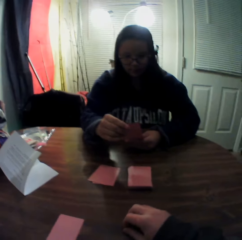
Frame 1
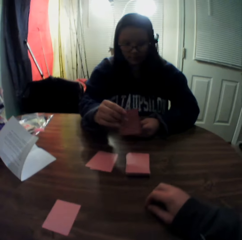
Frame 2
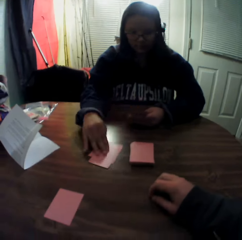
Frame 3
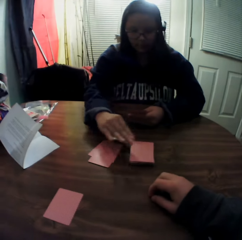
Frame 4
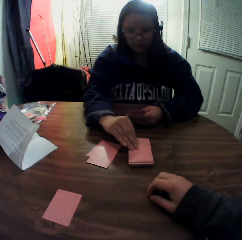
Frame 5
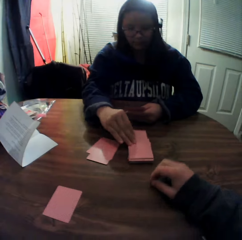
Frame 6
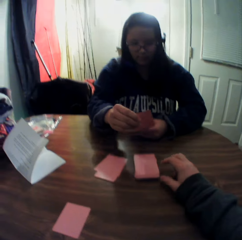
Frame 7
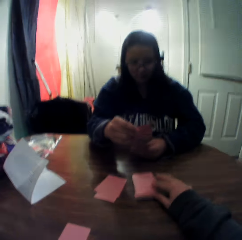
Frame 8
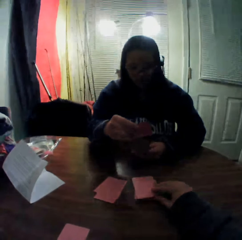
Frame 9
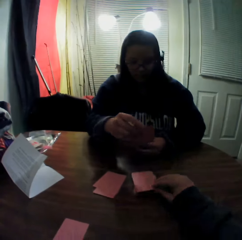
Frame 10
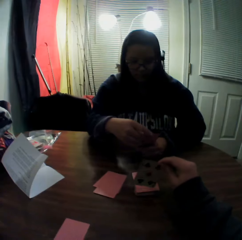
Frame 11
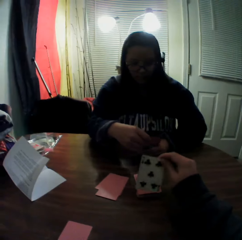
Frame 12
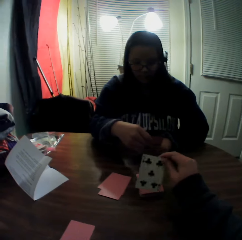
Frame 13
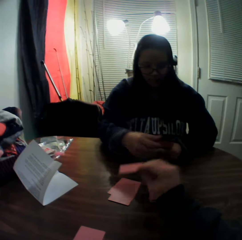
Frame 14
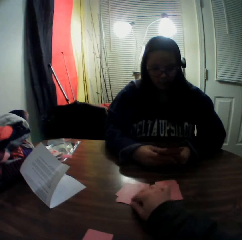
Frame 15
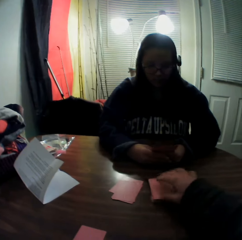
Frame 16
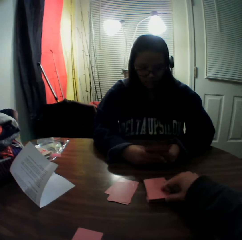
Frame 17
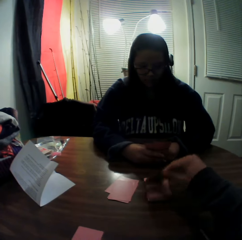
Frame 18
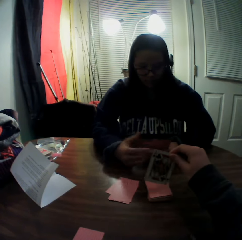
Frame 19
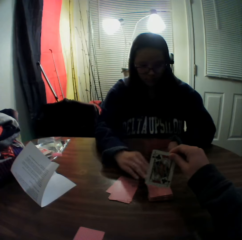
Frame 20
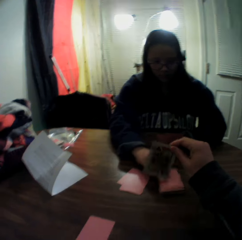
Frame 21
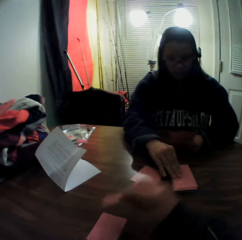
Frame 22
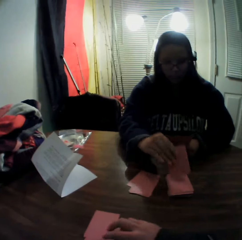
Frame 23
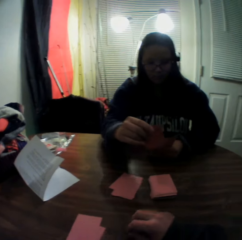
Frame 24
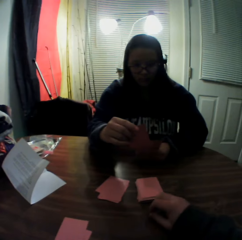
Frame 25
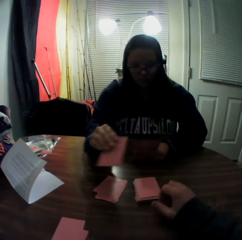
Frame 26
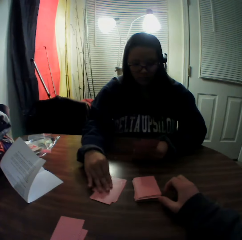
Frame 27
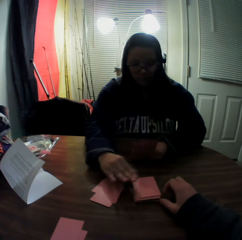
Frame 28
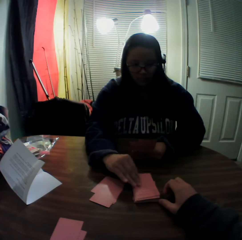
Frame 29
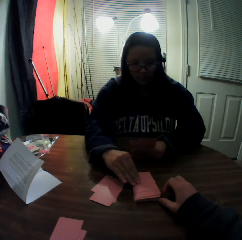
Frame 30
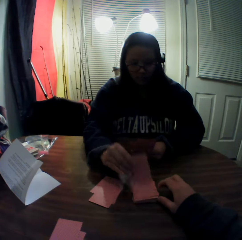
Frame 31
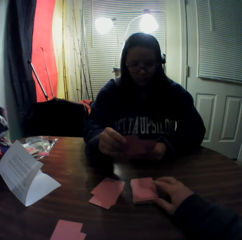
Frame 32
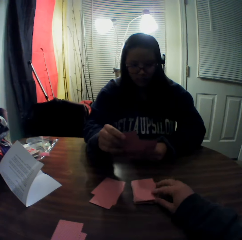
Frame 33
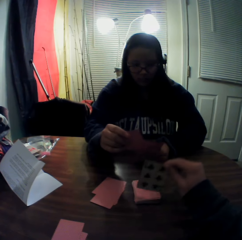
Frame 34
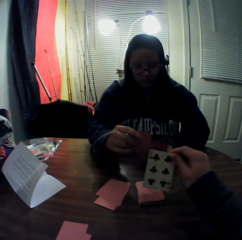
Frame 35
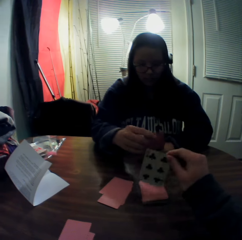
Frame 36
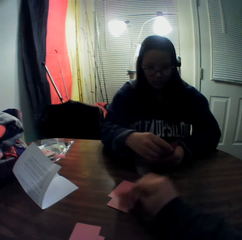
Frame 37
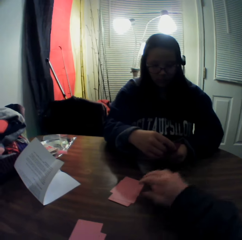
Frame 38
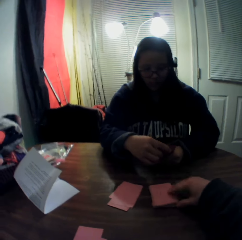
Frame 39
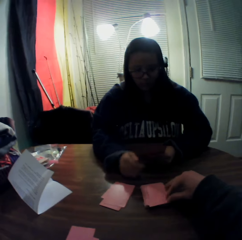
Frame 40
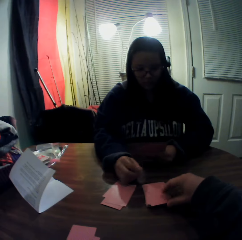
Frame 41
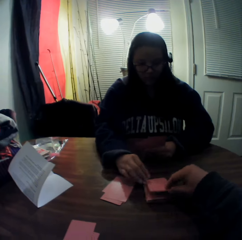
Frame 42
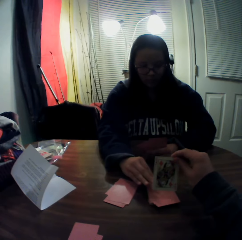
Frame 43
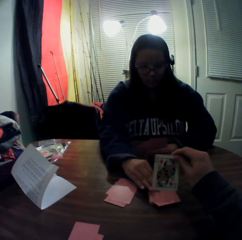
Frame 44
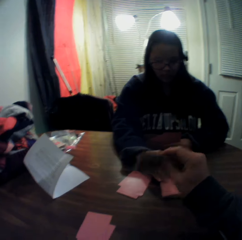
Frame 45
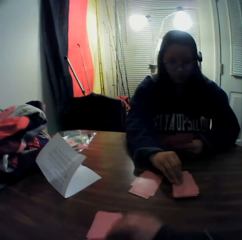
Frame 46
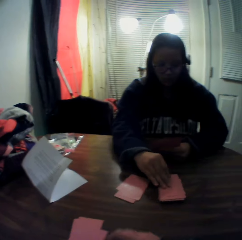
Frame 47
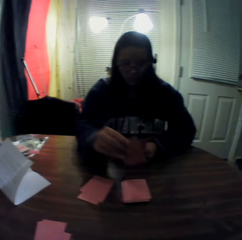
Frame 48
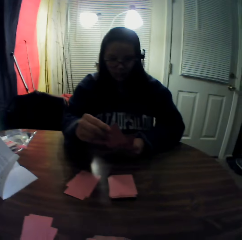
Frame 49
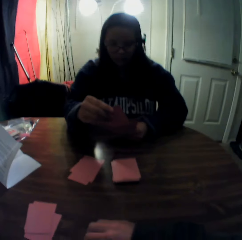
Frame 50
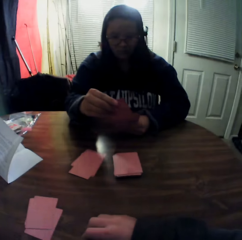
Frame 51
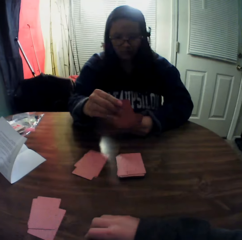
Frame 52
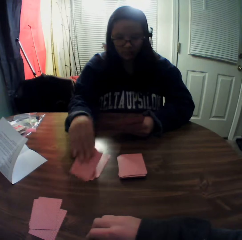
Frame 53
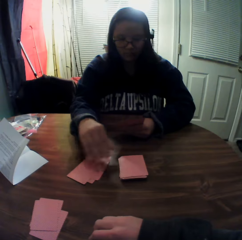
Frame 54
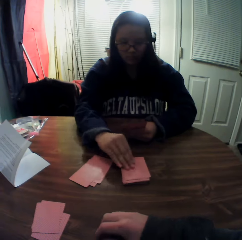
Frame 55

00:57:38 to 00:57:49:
A woman looks at the playing card. The woman places the card onto the stack of cards on the table, picks a card from the stack of cards on the table with her right hand, and looks at the playing card. The camera wearer picks a card from the stack of cards on the table with his right hand. The woman holds the playing card. The camera wearer looks at the playing card. The woman passes the card to her left hand. The camera wearer places the card onto the stack of cards on the table. He picks a card from the stack of cards on the table with his right hand. He looks at the playing card. He places the card onto the stack of cards on the table. The woman picks a card from the stack of cards on the table with her right hand, looks at the playing card, places the card onto the stack of cards on the table, picks a card from the stack of cards on the table with her right hand, looks at the playing card, and holds the playing card. The camera wearer picks a card from the stack of cards on the table with his right hand. He looks at the playing card. The woman passes the card to her left hand. The camera wearer places the card onto the stack of cards on the table. He picks a card from the stack of cards on the table with his right hand, looks at the playing card, and places the card onto the stack of cards on the table. The woman picks a card from the stack of cards on the table with her right hand, looks at the playing card, and places the card onto the stack of cards on the table.

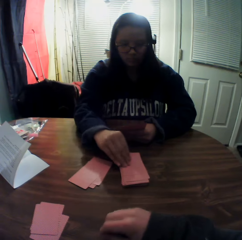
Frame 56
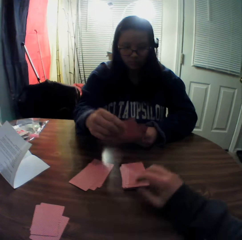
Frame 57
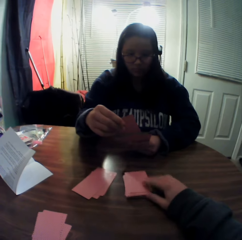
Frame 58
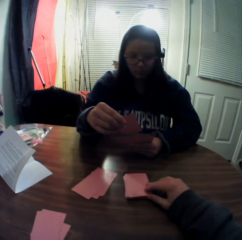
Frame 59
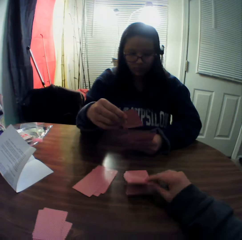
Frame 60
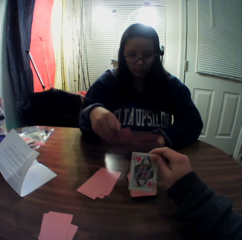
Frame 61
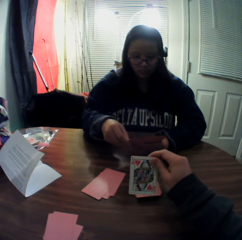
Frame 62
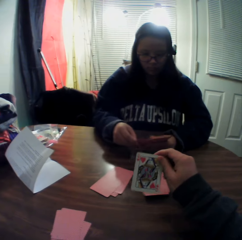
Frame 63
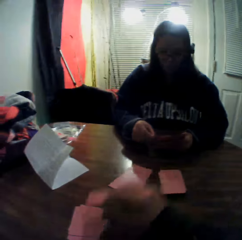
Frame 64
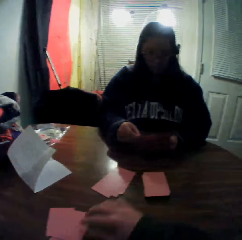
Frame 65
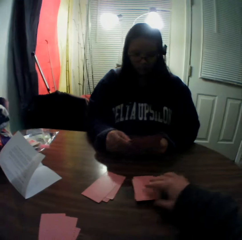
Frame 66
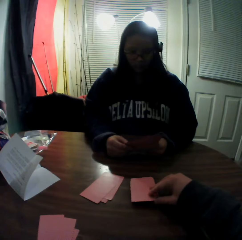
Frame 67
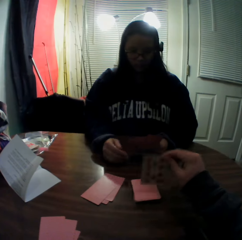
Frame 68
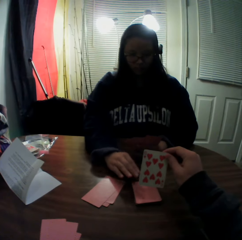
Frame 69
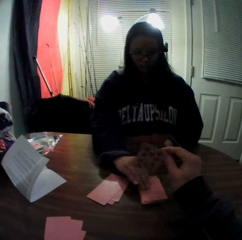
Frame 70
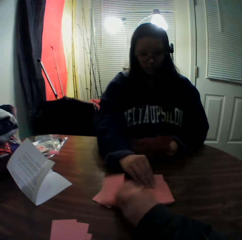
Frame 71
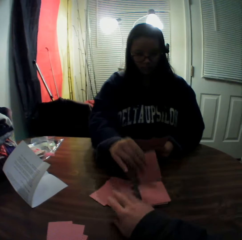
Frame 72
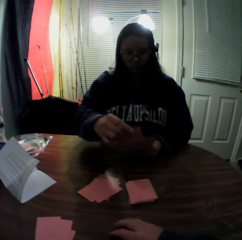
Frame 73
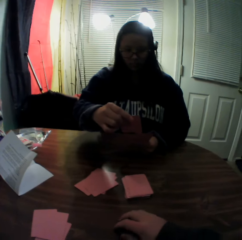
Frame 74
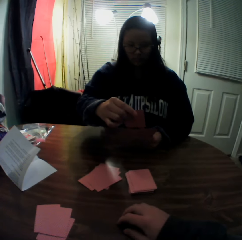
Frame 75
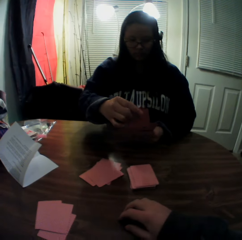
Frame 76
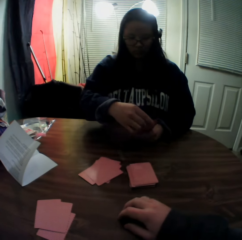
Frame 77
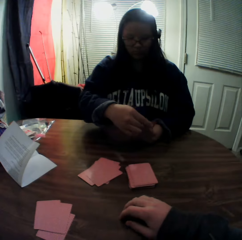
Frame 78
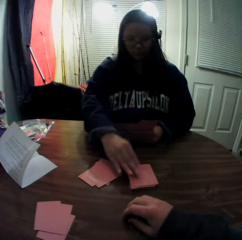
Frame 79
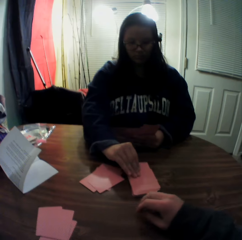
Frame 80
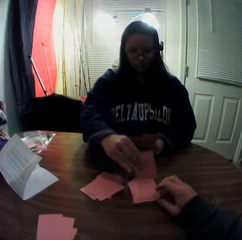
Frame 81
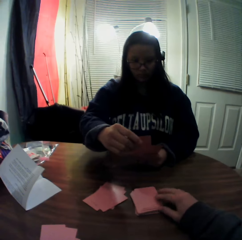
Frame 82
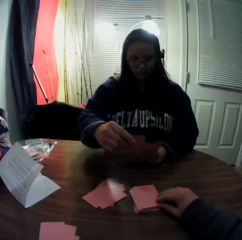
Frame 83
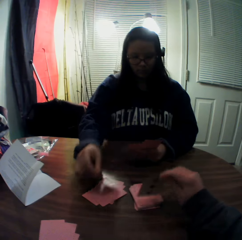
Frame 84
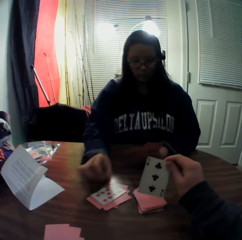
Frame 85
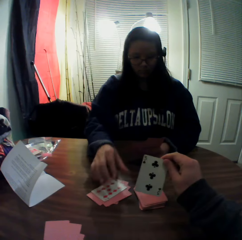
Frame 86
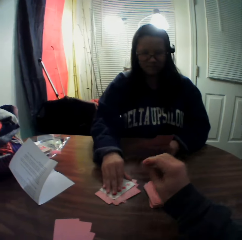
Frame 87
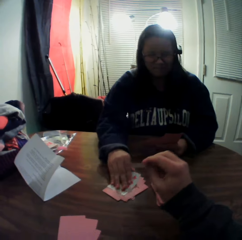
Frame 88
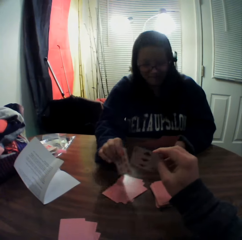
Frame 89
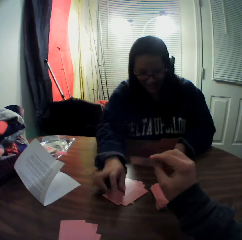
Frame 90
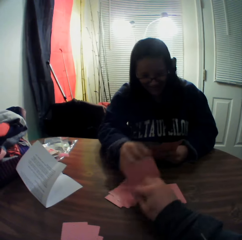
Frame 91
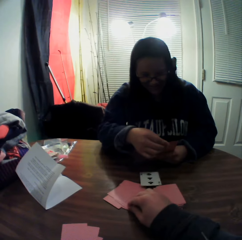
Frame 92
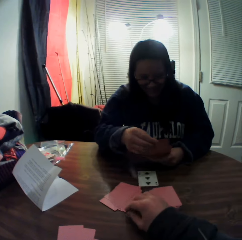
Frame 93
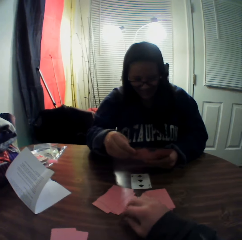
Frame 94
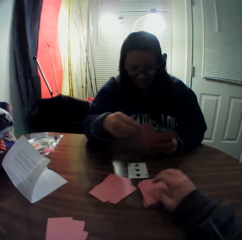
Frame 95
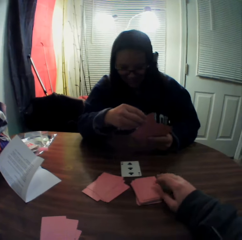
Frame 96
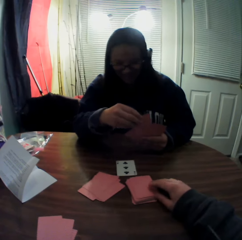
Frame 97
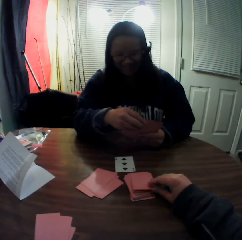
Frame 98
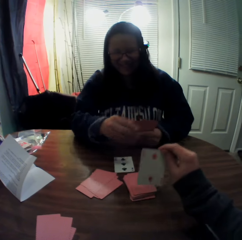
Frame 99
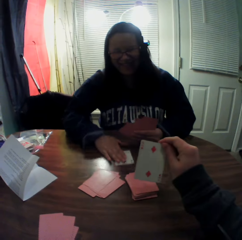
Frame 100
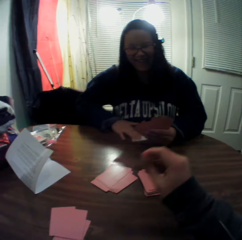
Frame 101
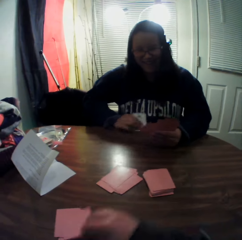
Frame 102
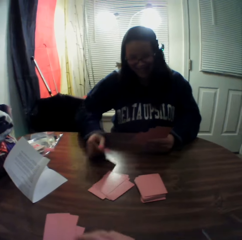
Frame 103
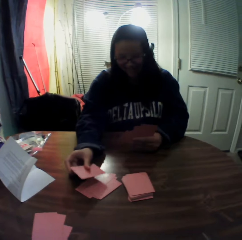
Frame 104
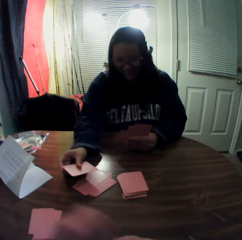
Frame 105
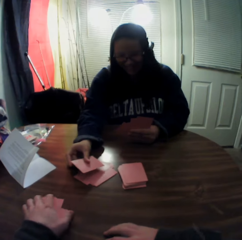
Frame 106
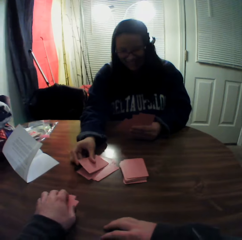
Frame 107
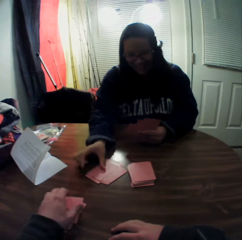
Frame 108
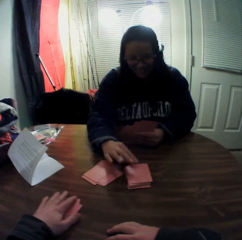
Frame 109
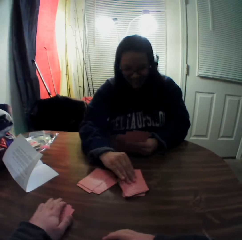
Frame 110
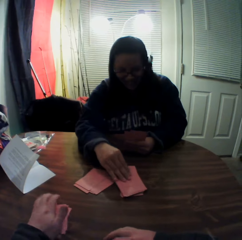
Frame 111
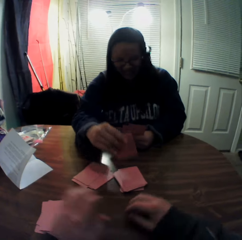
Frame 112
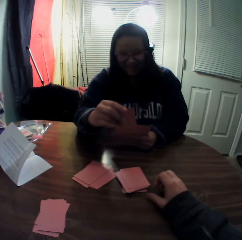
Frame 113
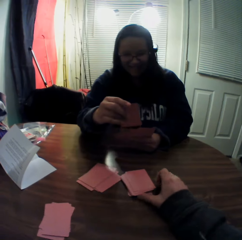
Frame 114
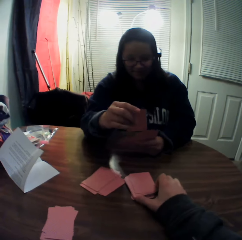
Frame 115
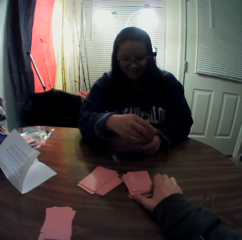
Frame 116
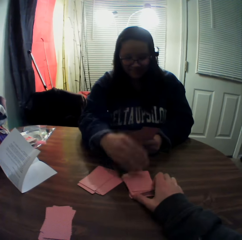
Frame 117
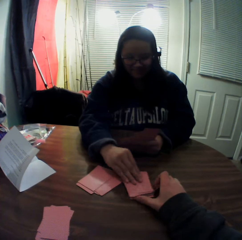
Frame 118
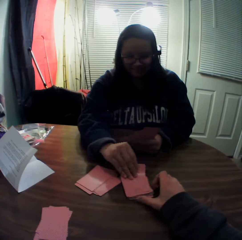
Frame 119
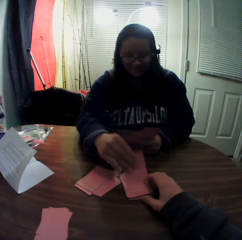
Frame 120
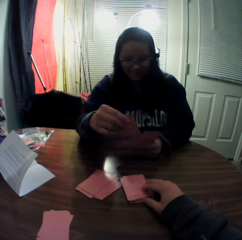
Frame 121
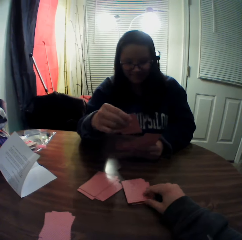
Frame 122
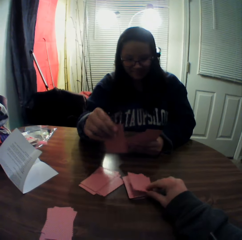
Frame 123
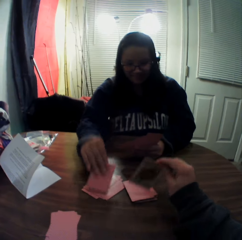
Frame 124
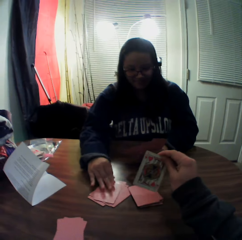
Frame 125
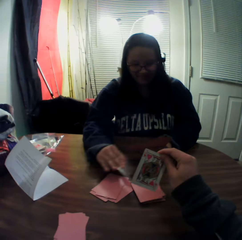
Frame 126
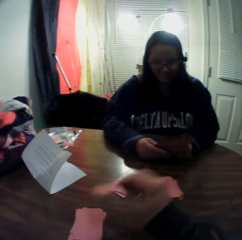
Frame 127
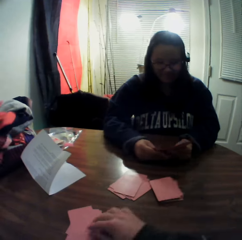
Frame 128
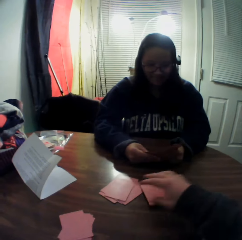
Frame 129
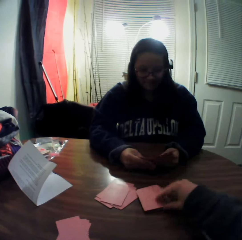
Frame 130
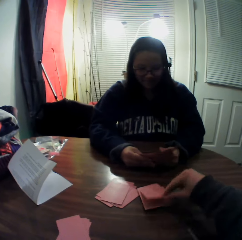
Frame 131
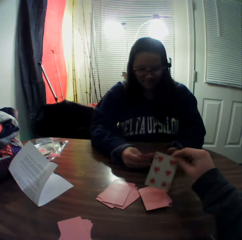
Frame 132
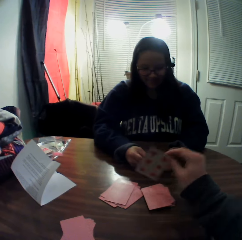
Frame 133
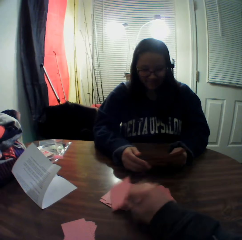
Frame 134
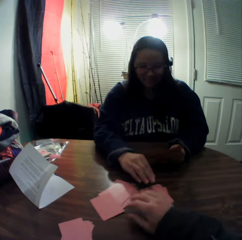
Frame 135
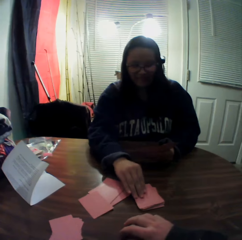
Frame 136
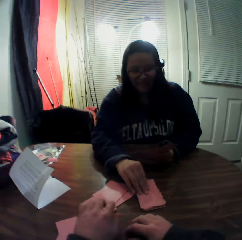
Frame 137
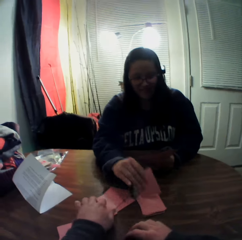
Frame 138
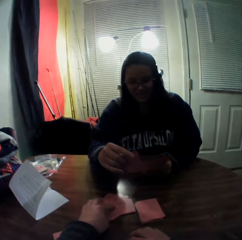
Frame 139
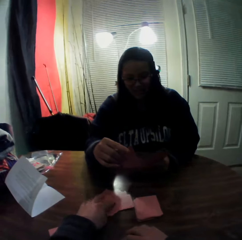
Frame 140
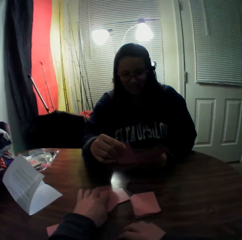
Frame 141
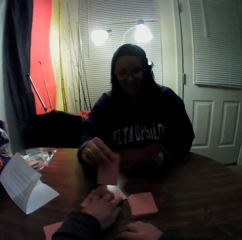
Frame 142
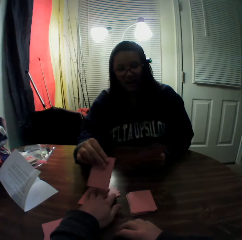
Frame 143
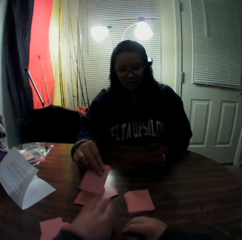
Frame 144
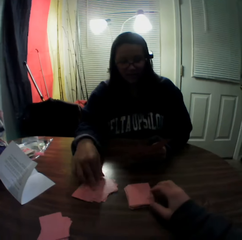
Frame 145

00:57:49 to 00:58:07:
A woman picks a card from the stack of cards on the table with her right hand, looks at the playing card, and holds the playing card. The camera wearer picks a card from the stack of cards on the table with his right hand. He looks at the playing card. The woman passes the card to her left hand. The camera wearer places the card onto the stack of cards on the table. He picks a card from the stack of cards on the table with his right hand, looks at the playing card, and places the card onto the stack of cards on the table. The woman picks a card from the stack of cards on the table with her right hand, looks at the playing card, passes the card to her left hand, holds the playing card, picks a card from the stack of cards on the table with her right hand, and looks at the playing card. The camera wearer picks a card from the stack of cards on the table with his right hand. The woman places the card onto the stack of cards on the table. The camera wearer looks at the playing card. The woman turns a playing card on the table. The camera wearer drops the card onto the table. The woman picks a card from the stack of cards in her hands with her right hand. The camera wearer picks a card from the stack of cards on the table with his right hand. The woman slides a playing card on the table. The camera wearer looks at the playing card. The woman picks a playing card from the table. The camera wearer drops the card onto the table. The woman places the card onto the stack of cards on the table. The camera wearer moves playing cards on the table. The woman picks a card from the stack of cards on the table with her right hand, looks at the playing card, passes the card to her left hand, and holds the playing card. The camera wearer holds playing cards on the table. The woman picks a card from the stack of cards on the table with her right hand and looks at the playing card. The camera wearer picks a card from the stack of cards on the table with his right hand. The woman places the card onto the stack of cards on the table. The camera wearer looks at the playing card, places the card onto the stack of cards on the table, picks a card from the stack of cards on the table with his right hand, looks at the playing card, and places the card onto the stack of cards on the table. The woman picks a card from the stack of cards on the table with her right hand and looks at the playing card. The camera wearer moves the stack of cards on the table with his left hand.
